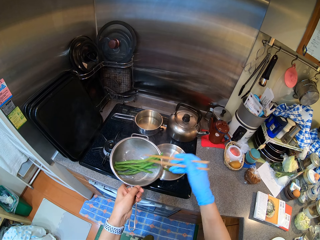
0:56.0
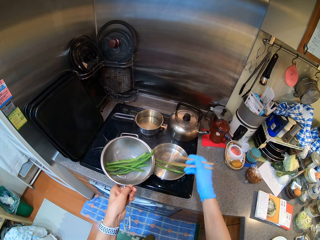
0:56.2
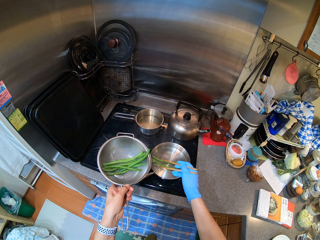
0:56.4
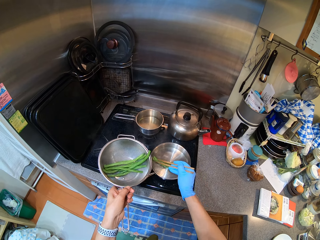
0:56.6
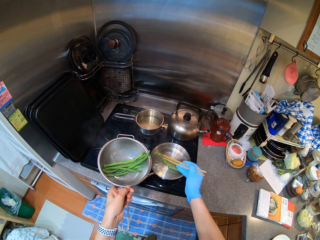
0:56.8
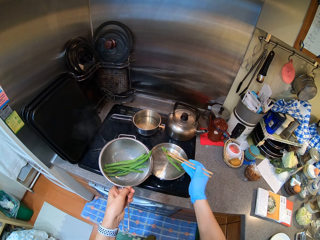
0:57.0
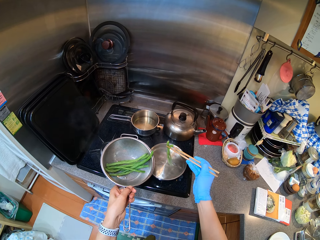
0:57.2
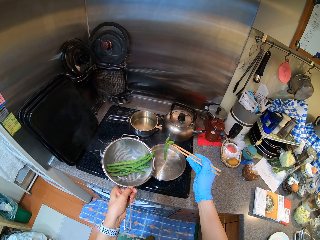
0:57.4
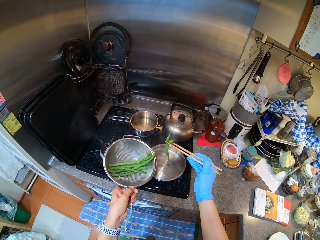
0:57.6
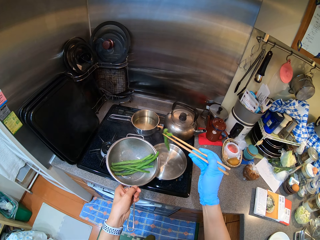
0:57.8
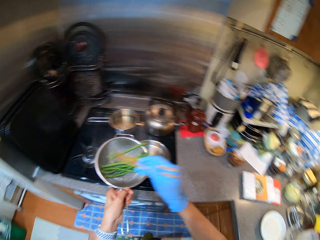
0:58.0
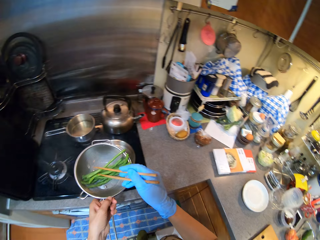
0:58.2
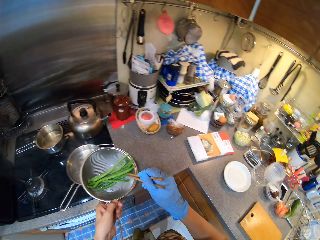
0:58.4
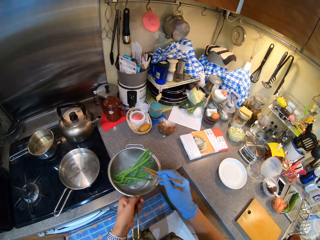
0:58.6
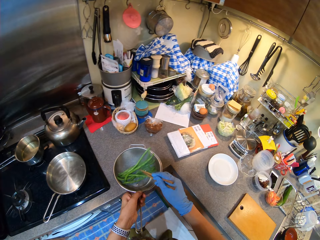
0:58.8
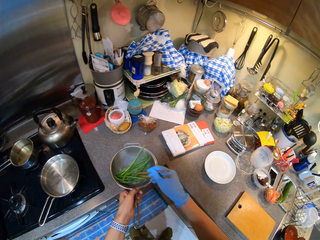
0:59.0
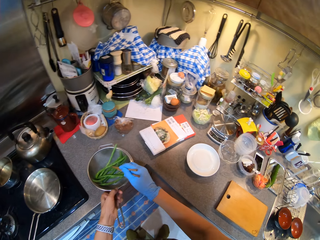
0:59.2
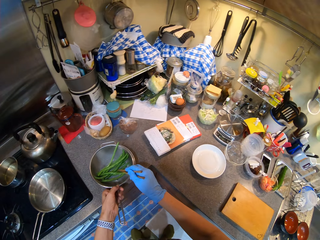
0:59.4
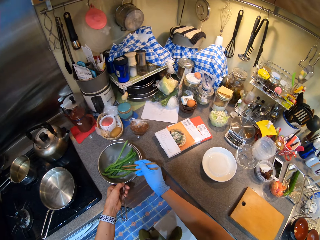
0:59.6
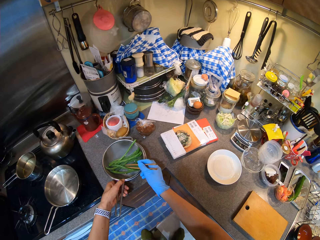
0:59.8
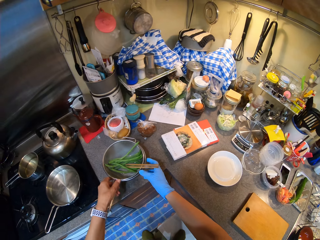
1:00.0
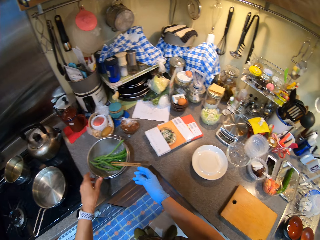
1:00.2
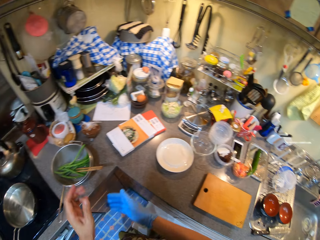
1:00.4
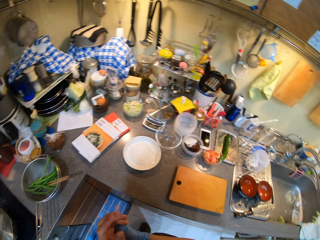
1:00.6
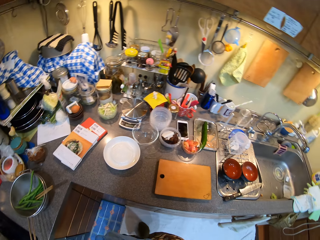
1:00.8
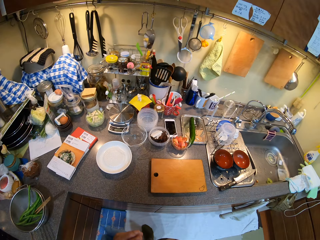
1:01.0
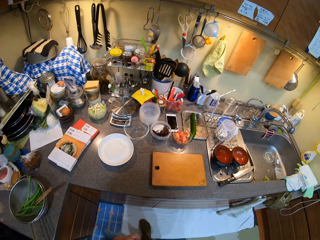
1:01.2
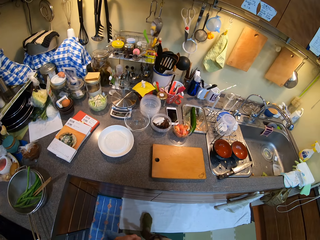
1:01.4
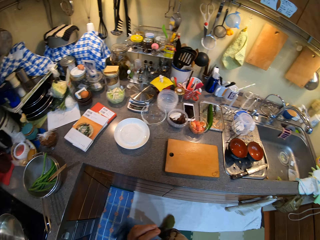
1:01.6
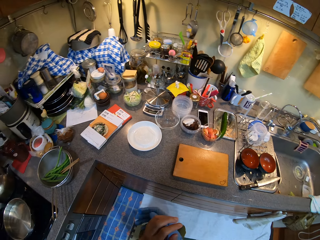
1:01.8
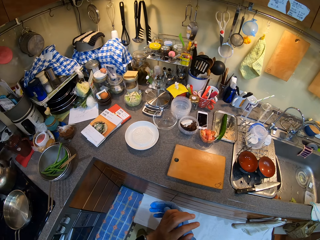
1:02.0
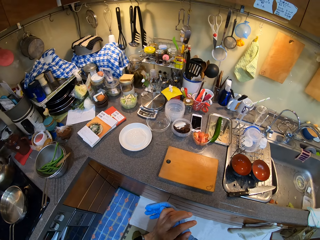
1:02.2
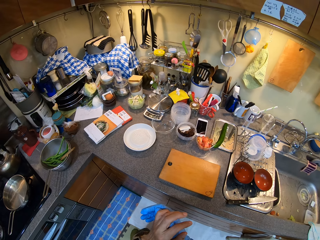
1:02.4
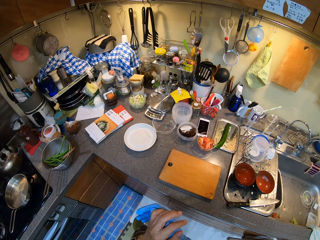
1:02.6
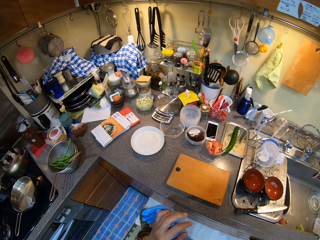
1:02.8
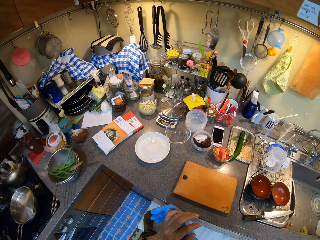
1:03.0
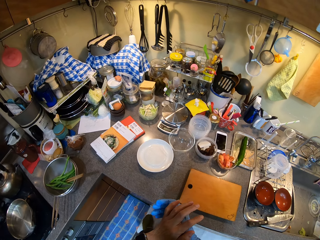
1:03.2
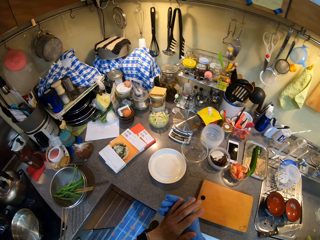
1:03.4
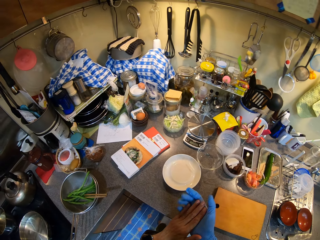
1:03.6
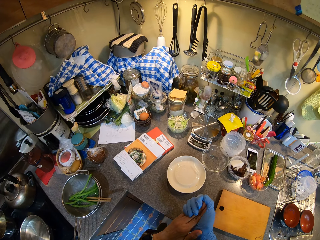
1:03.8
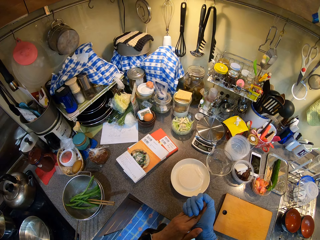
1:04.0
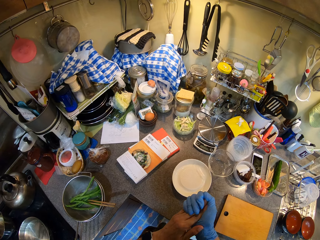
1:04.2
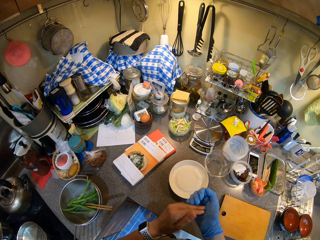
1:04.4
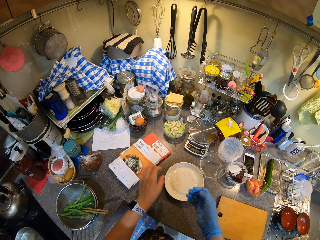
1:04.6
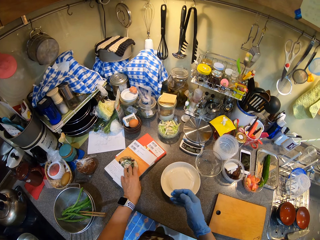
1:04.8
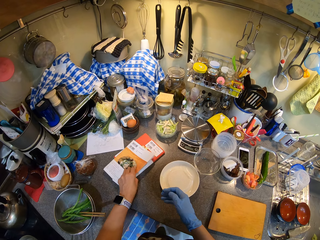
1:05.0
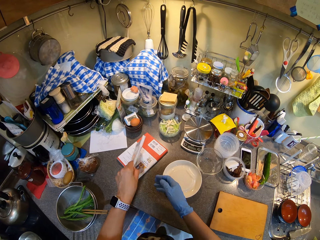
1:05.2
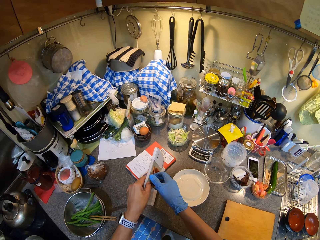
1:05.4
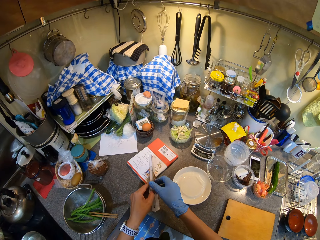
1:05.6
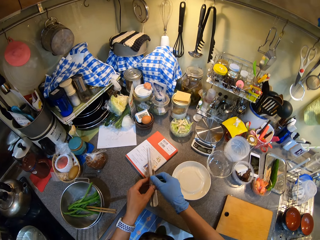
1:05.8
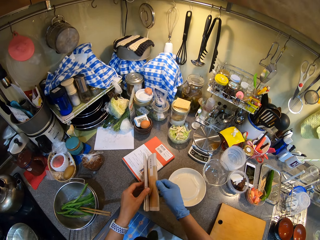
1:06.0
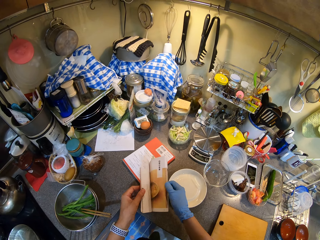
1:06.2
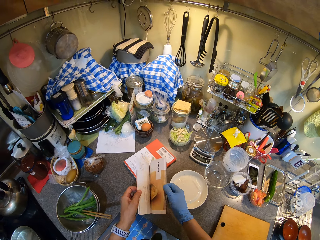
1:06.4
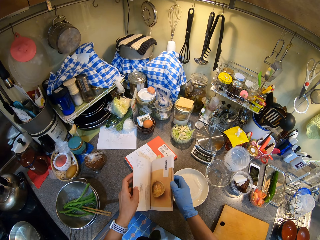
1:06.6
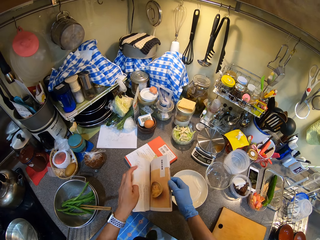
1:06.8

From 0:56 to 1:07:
The camera wearer puts the mesh strainer down on the table. They walk in the kitchen. They pick up the recipe book. They open the recipe book.

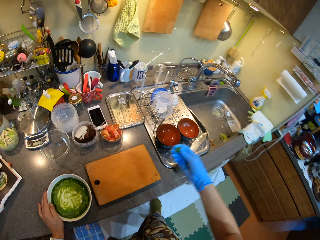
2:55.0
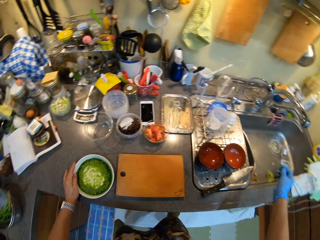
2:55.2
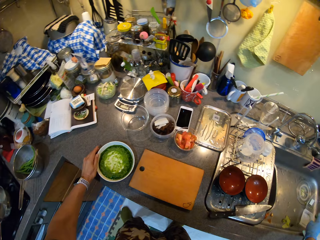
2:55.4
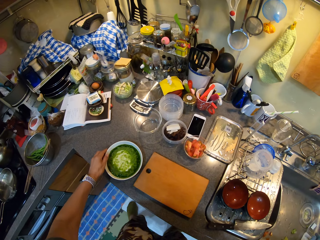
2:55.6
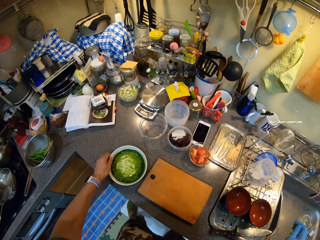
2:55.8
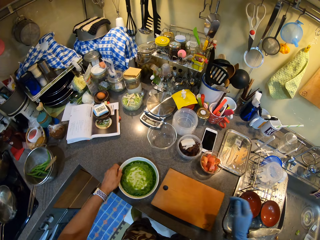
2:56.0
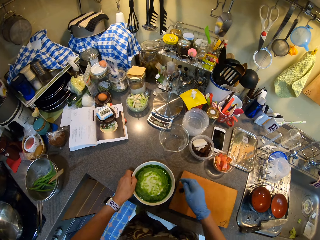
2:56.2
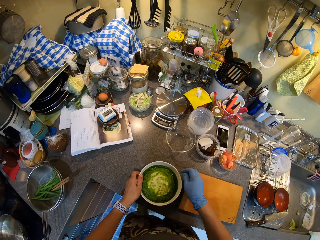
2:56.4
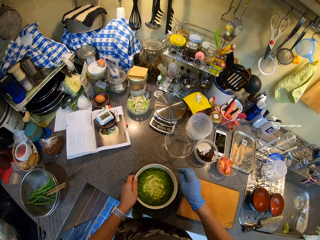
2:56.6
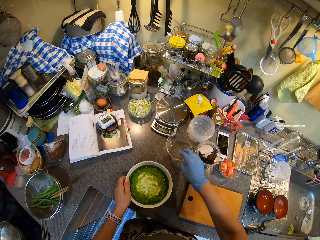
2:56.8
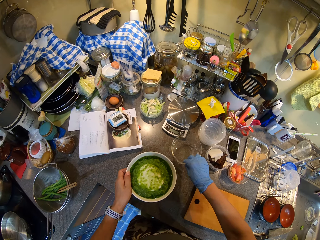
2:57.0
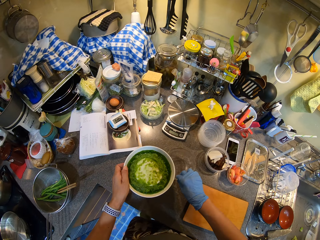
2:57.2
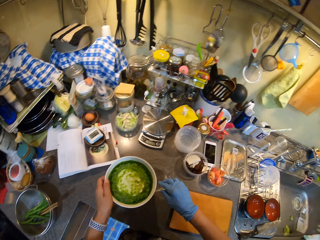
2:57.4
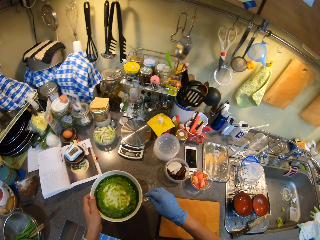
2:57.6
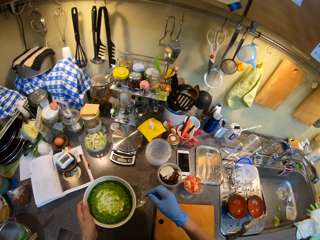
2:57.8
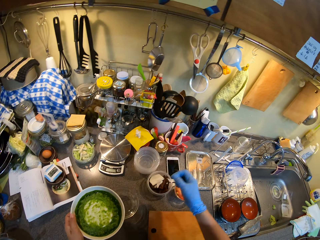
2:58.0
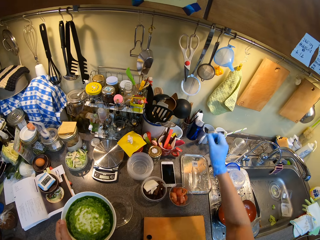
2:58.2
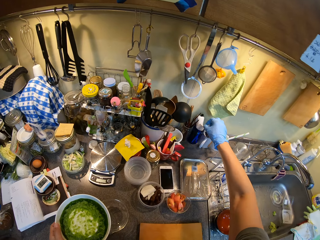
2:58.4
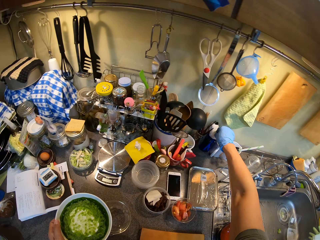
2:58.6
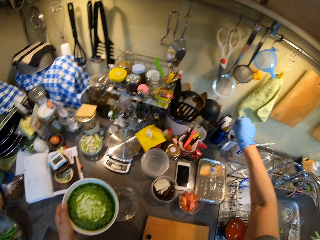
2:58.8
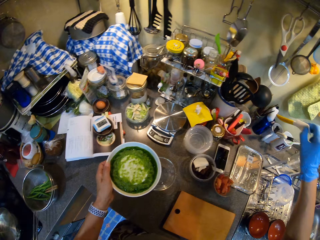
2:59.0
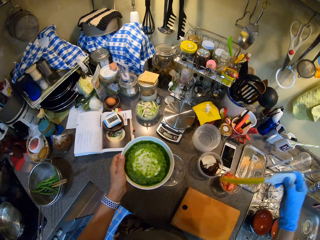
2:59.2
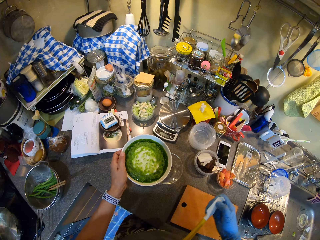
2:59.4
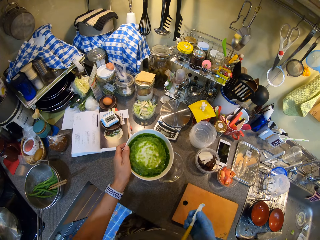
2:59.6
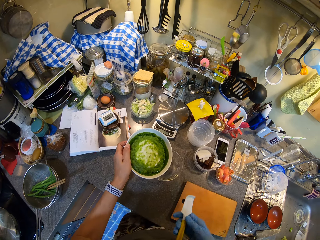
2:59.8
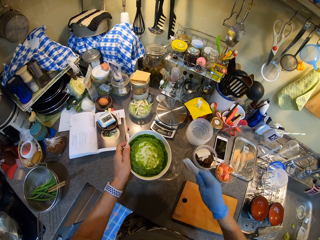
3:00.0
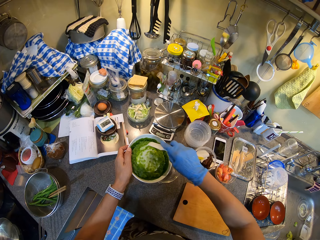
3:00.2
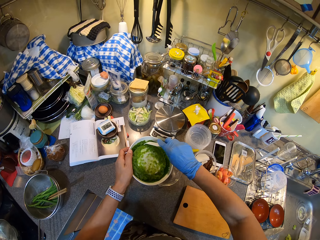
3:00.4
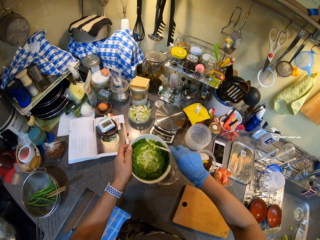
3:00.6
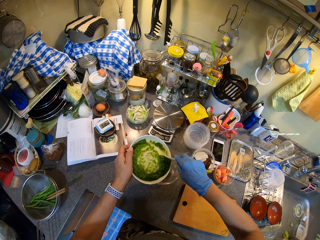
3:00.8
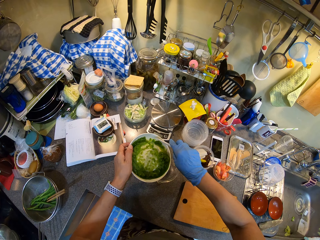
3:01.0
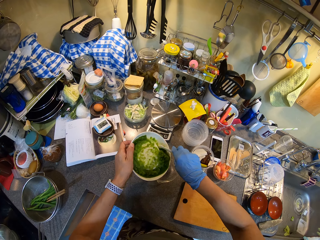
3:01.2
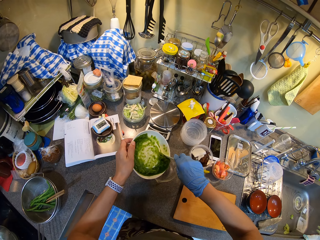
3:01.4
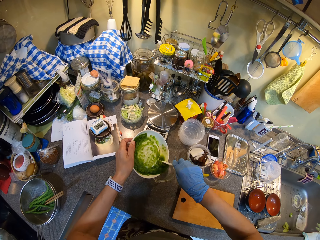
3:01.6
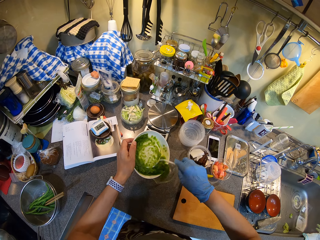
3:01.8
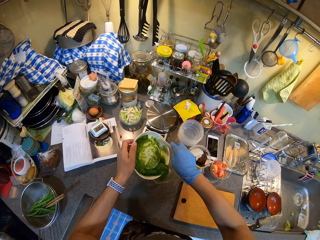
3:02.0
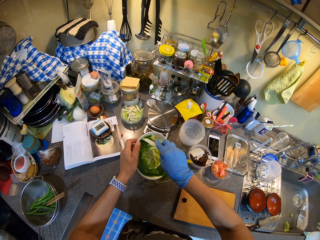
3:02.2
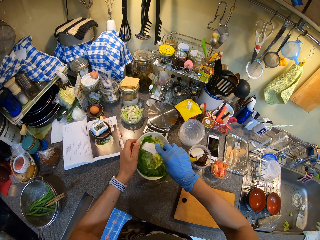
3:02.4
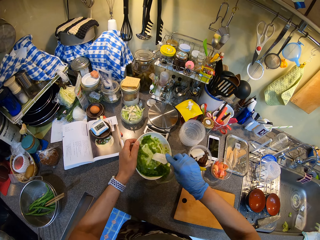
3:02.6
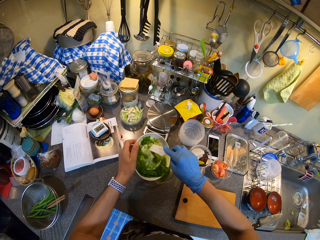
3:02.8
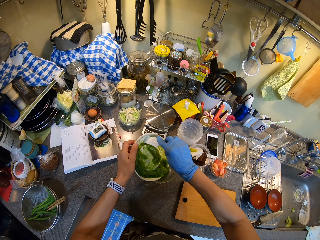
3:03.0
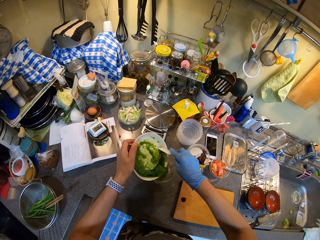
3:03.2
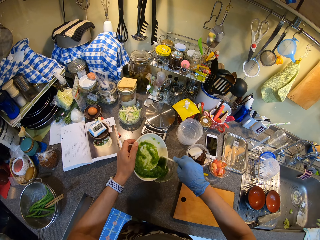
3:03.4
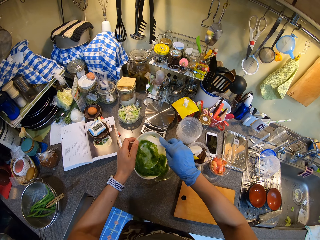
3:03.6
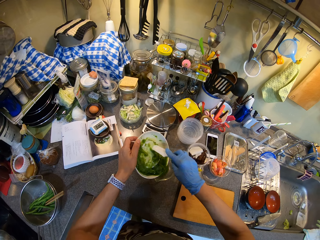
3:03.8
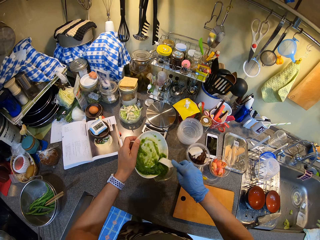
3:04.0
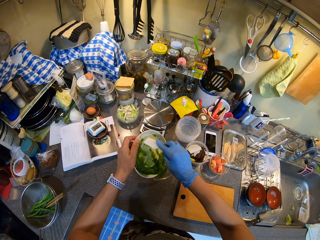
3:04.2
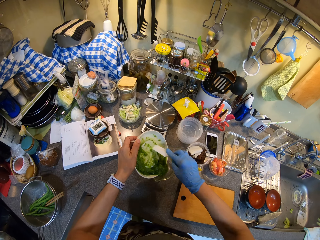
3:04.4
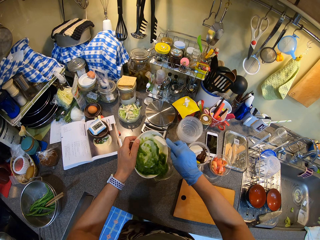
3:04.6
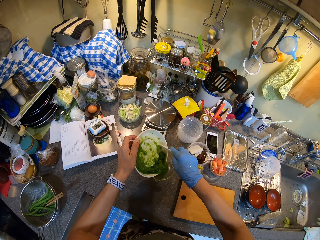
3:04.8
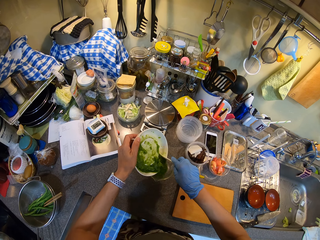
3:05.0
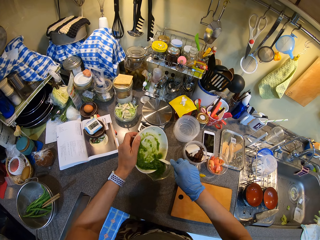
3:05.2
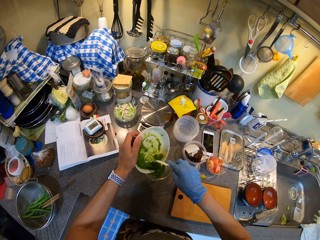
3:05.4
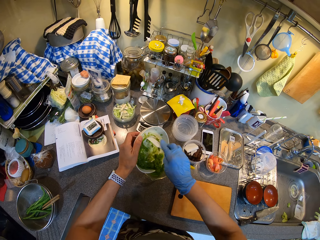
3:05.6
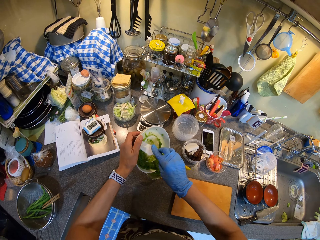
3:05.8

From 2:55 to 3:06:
The camera wearer moves the bowl on the counter top. They pick up the spoon. They pour the grated cucumber in the bowl using the spoon.
